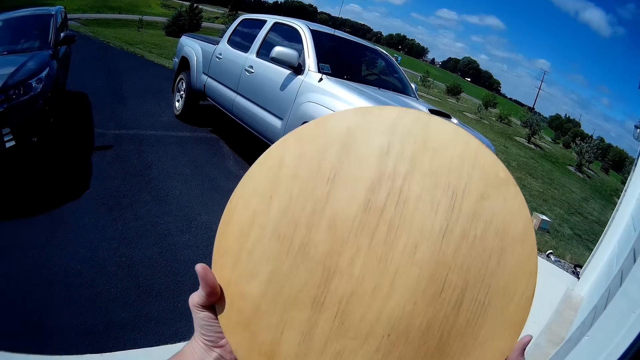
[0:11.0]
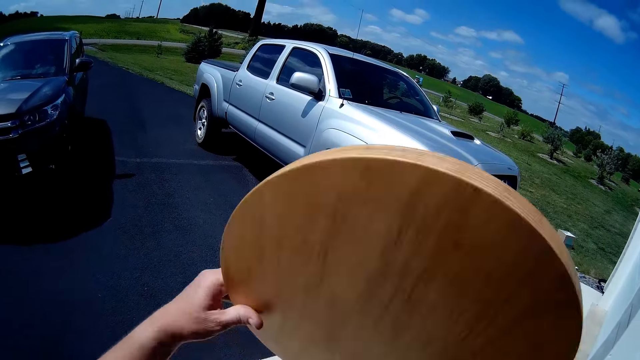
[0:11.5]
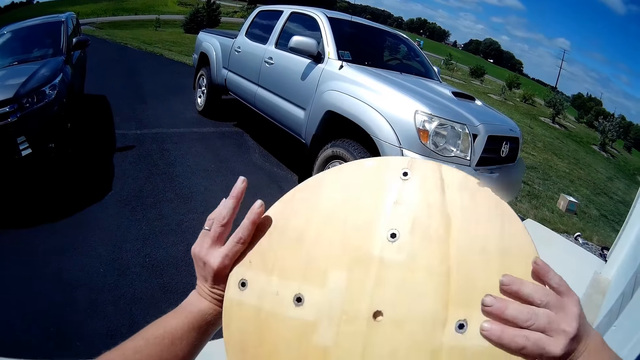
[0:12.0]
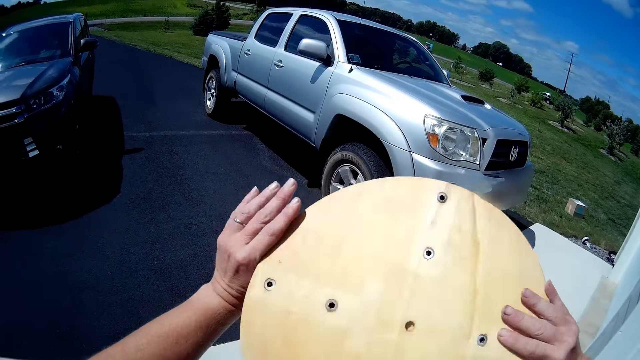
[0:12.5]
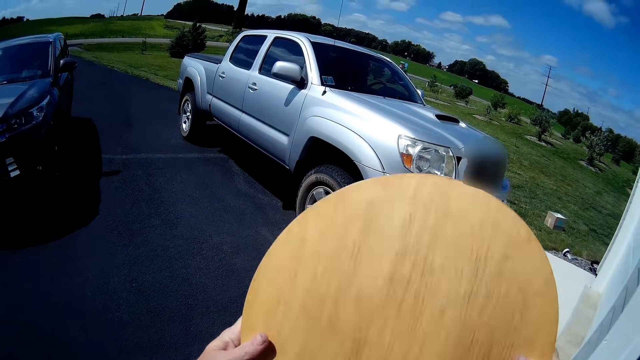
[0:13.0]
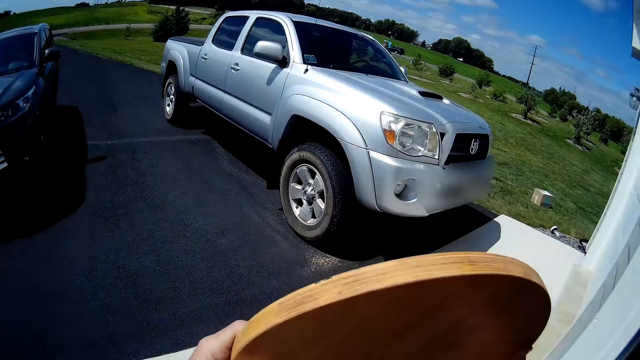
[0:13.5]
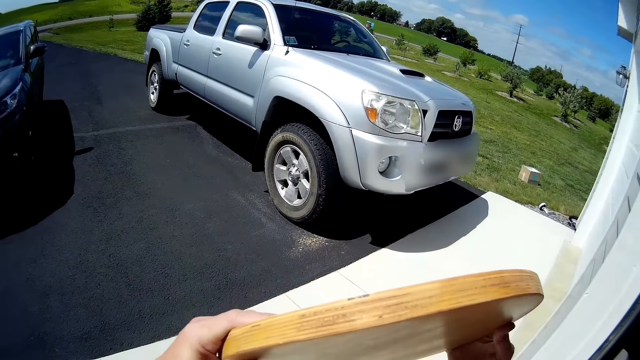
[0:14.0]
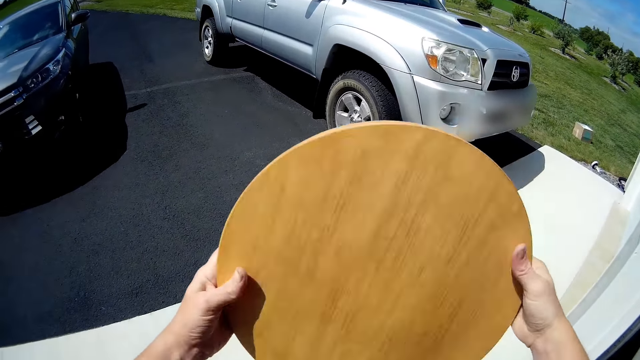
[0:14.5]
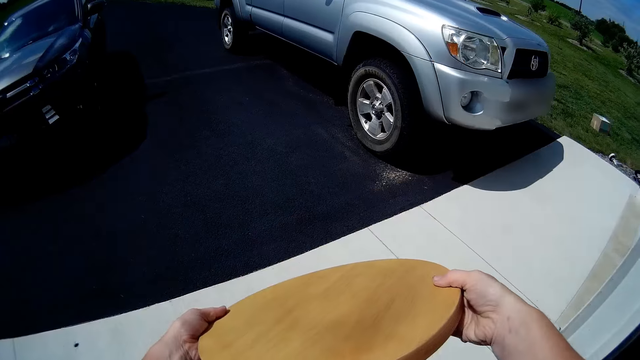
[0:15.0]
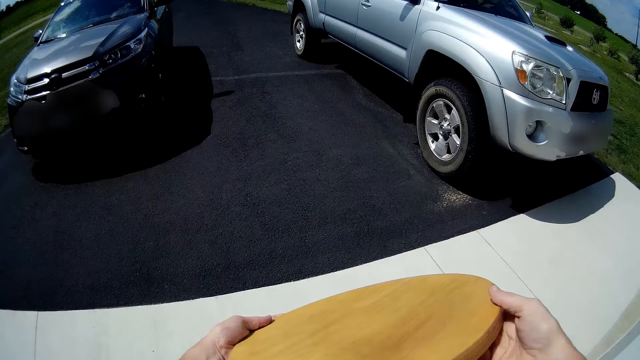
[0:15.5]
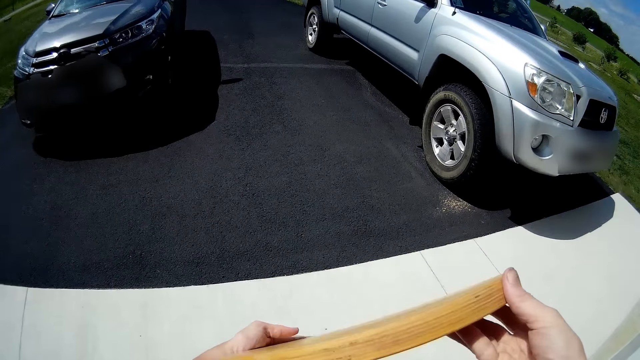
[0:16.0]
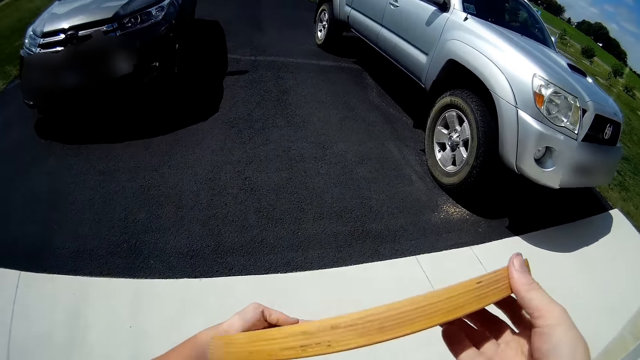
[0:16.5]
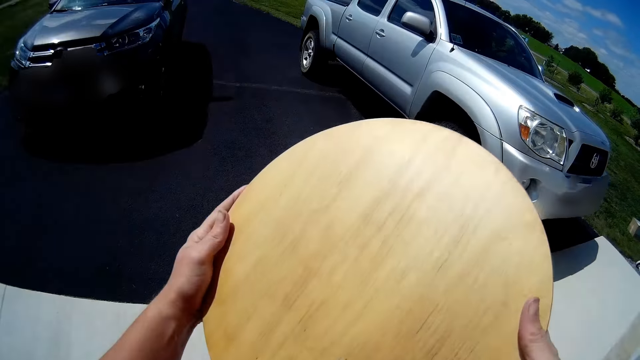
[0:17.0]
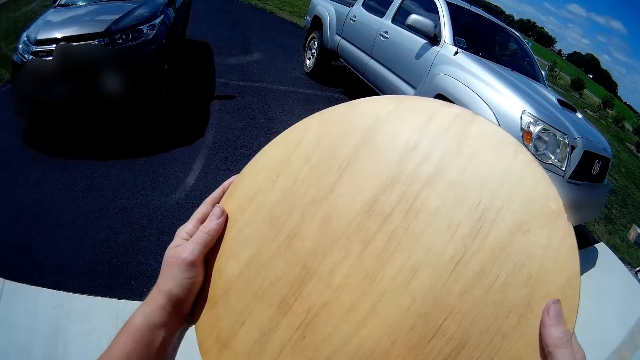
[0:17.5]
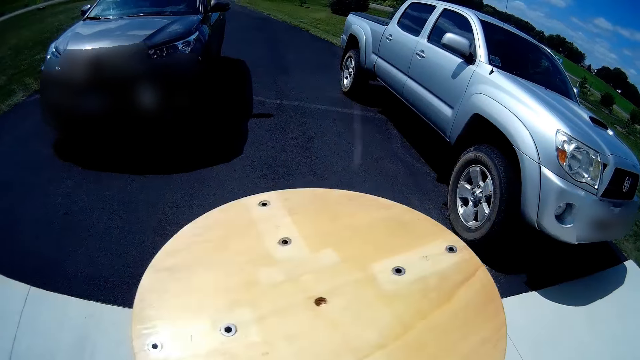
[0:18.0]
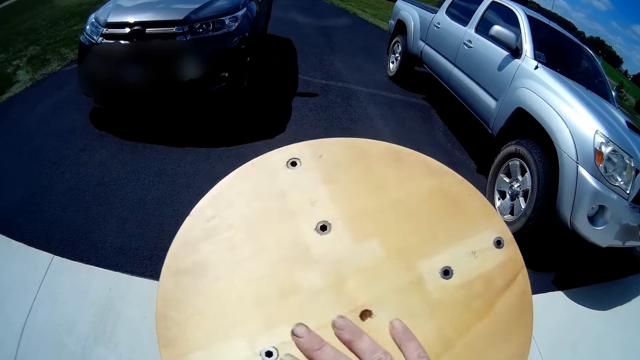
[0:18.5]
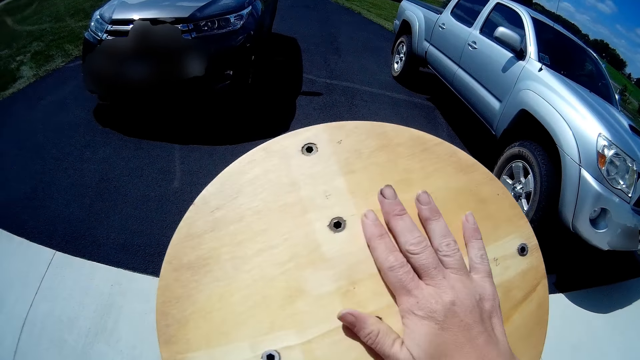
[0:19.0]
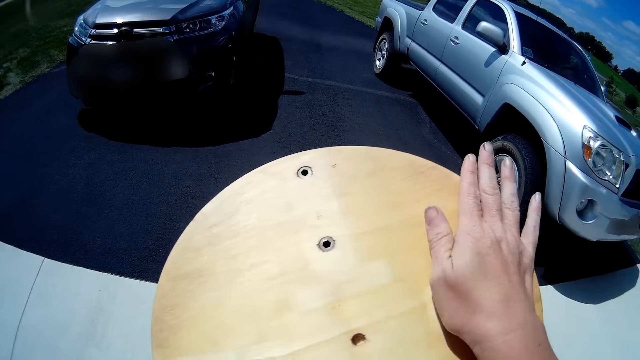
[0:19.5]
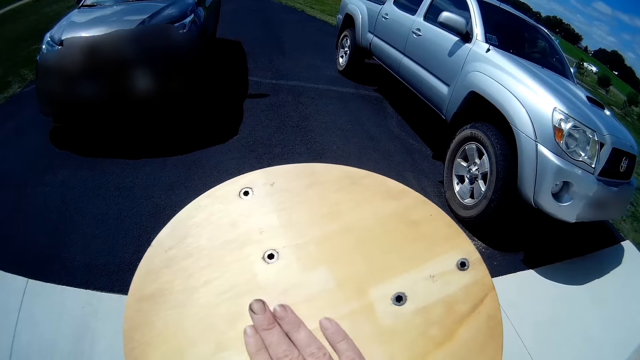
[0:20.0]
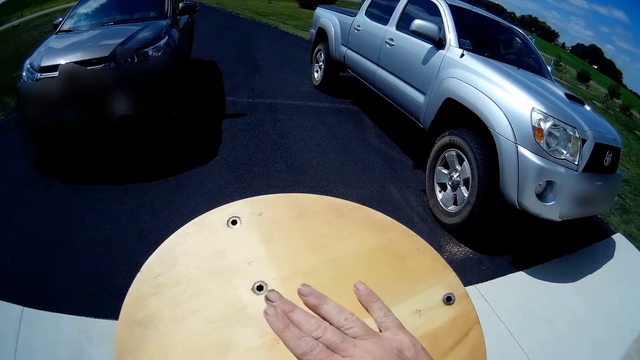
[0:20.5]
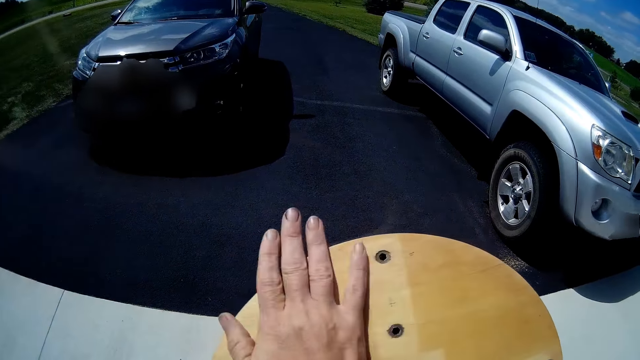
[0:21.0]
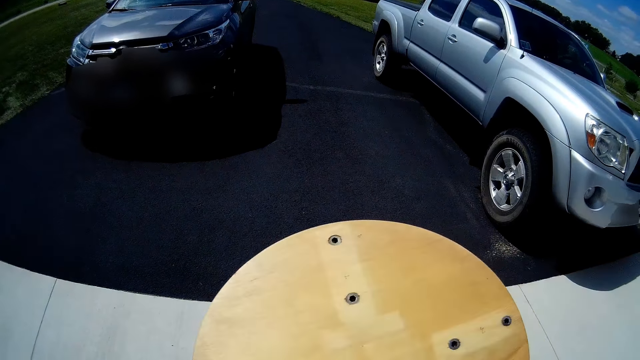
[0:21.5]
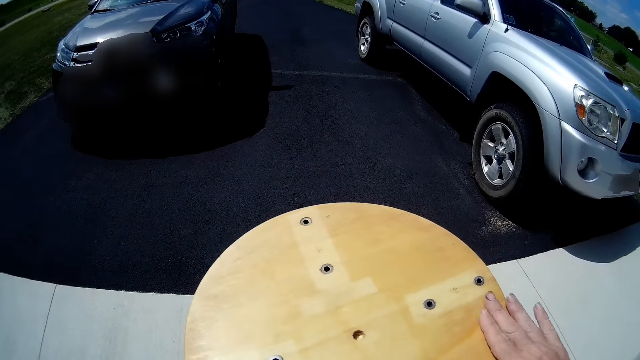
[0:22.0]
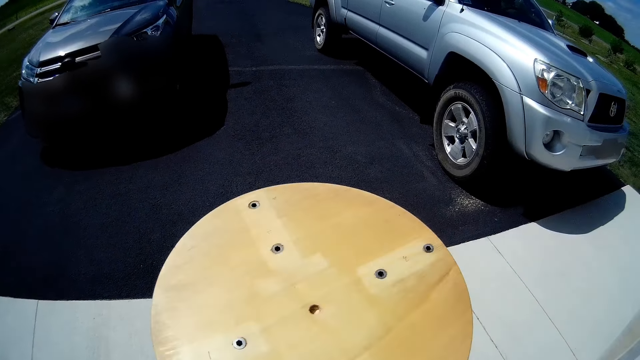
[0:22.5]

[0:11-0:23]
The camera wearer turns the round wooden board. She tilts the wood. She holds the round wooden board with her hands. She looks at the wood. She turns the round wooden board. She rubs the wood with her hand. She touches the round wooden surface with her right hand.

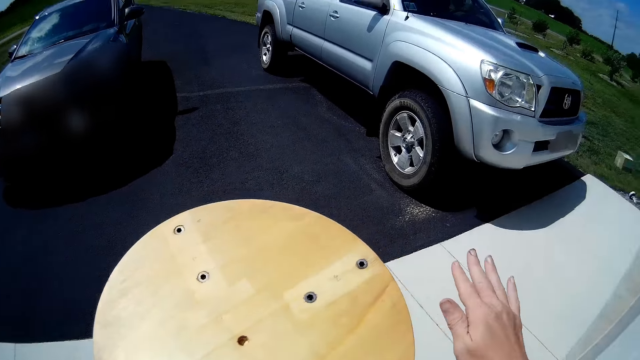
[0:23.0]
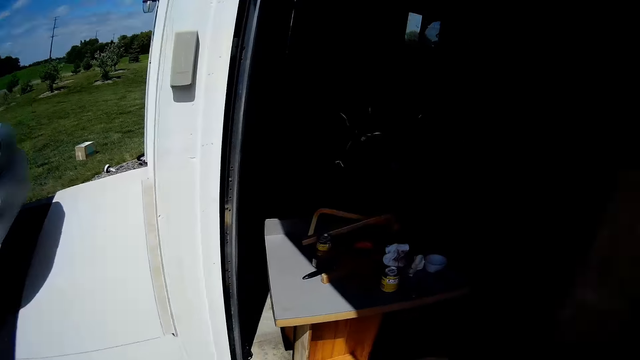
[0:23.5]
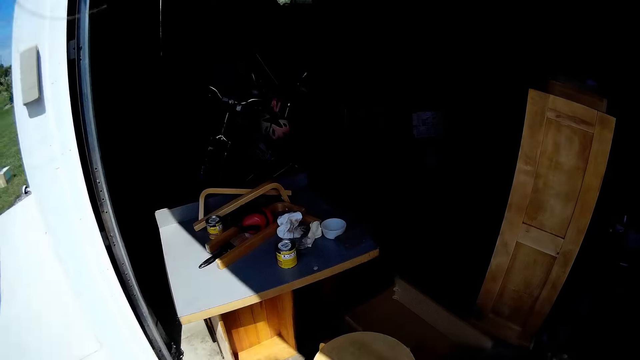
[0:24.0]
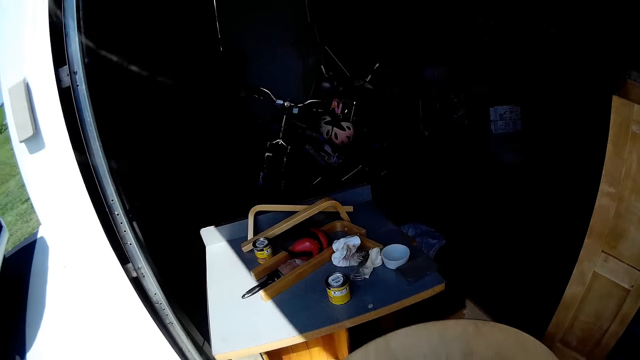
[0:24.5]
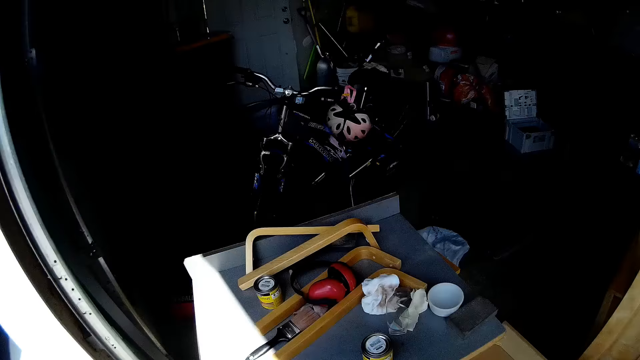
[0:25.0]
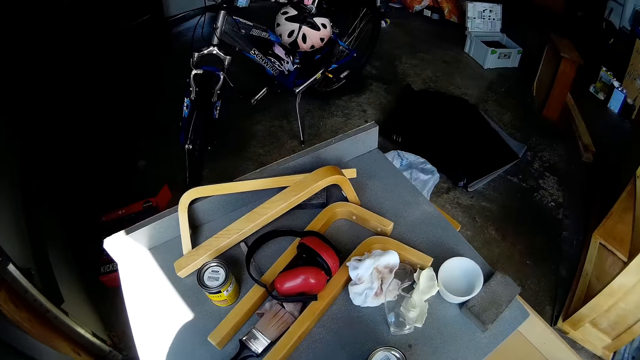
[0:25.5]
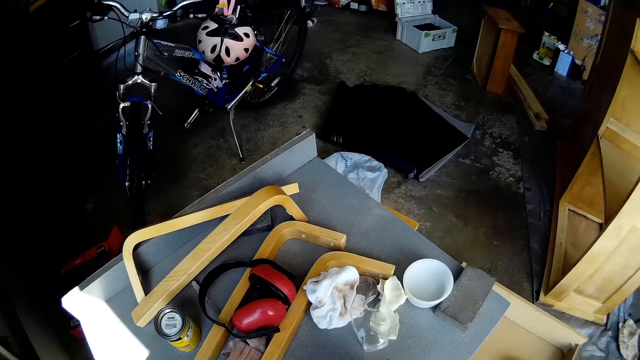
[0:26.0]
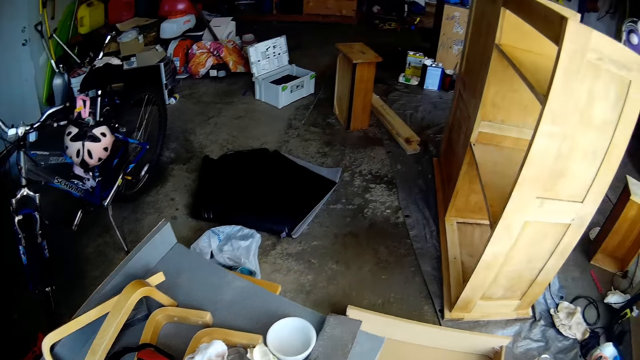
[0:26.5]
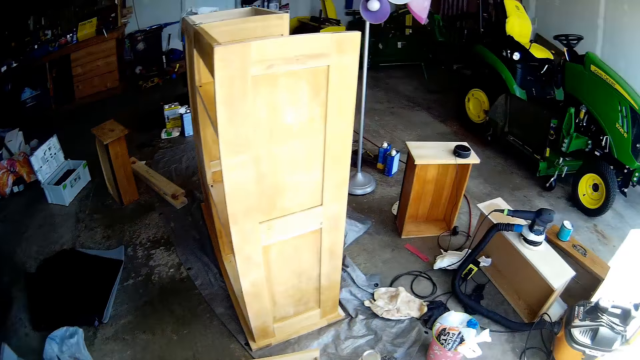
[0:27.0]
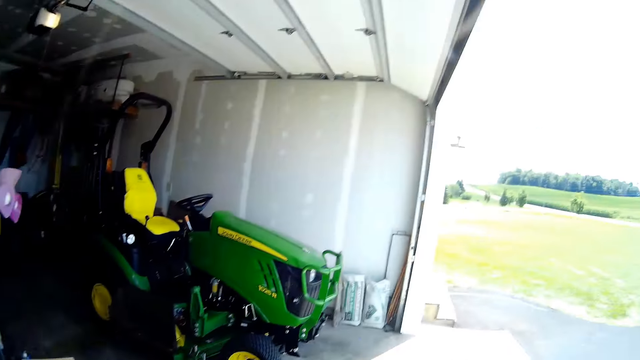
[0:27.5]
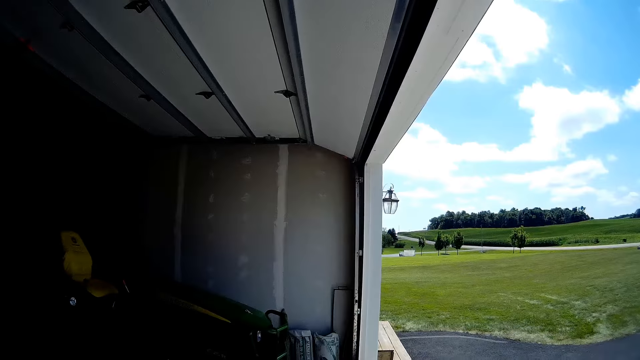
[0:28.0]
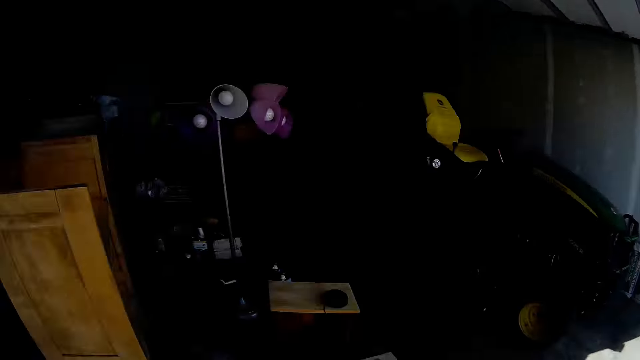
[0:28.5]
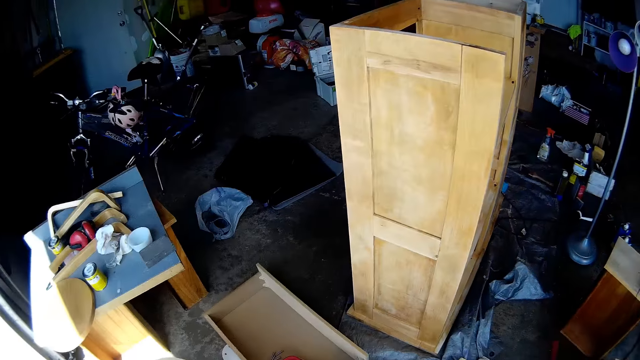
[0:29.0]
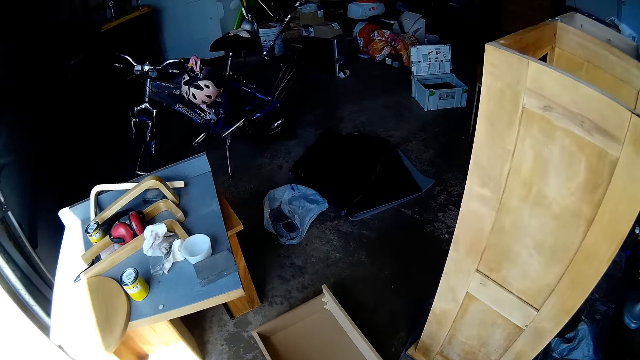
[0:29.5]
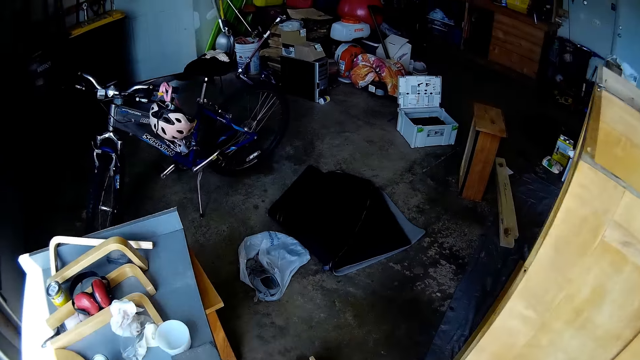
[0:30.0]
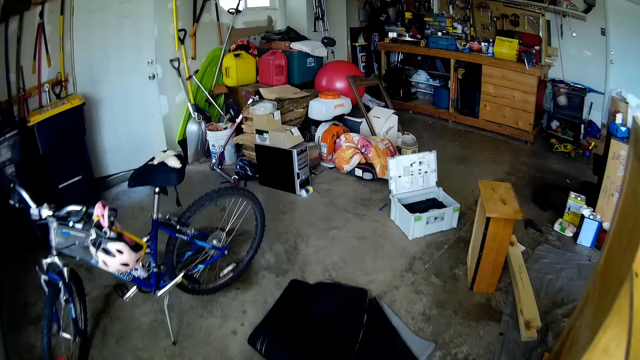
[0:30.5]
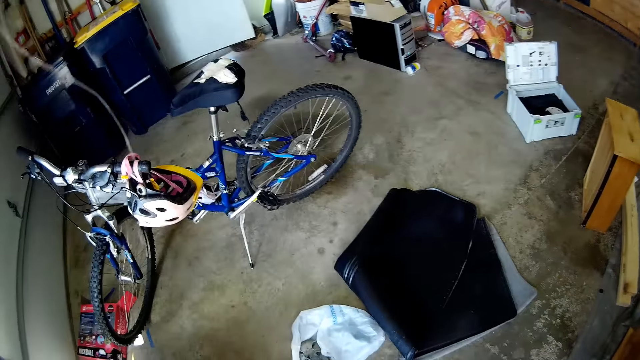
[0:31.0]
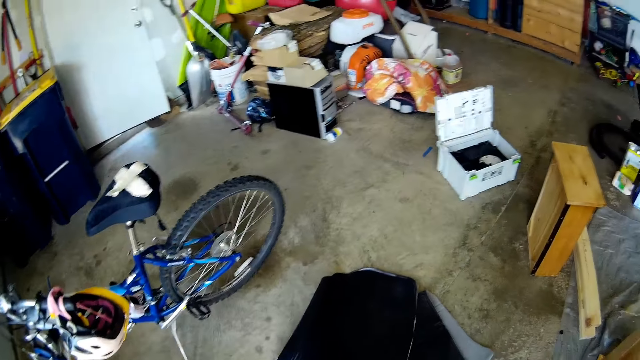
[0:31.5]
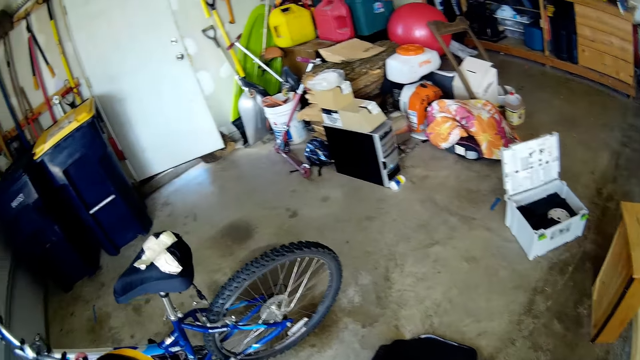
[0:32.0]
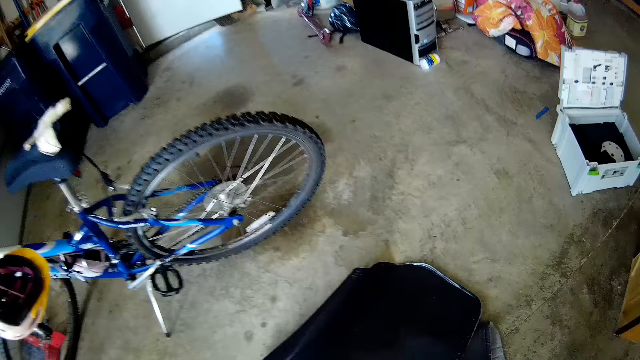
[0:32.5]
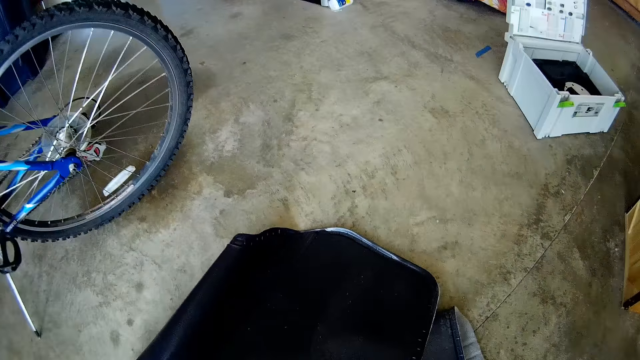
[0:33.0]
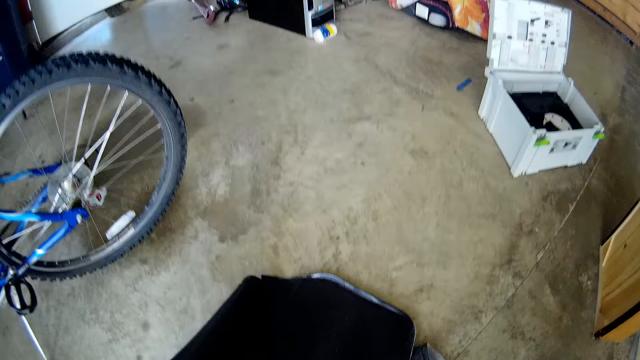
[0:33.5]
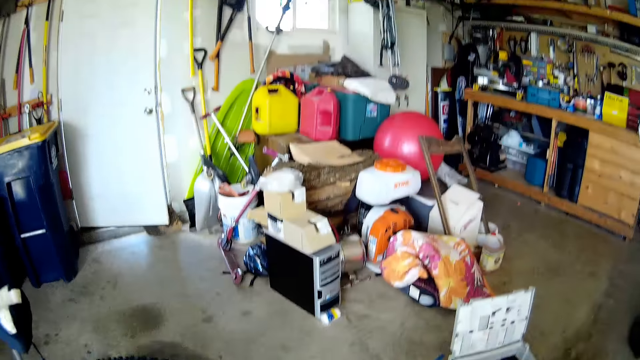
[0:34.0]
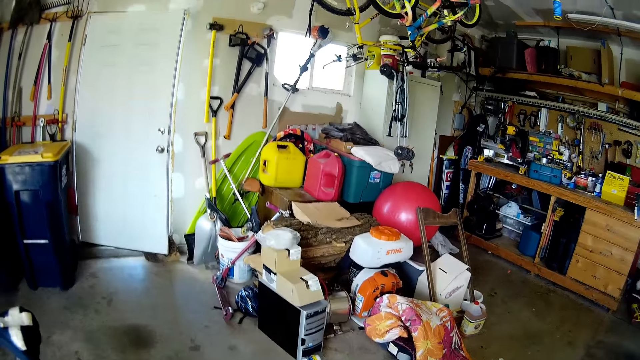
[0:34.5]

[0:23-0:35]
The camera wearer looks around the house. They do something. They walk around the workshop.
